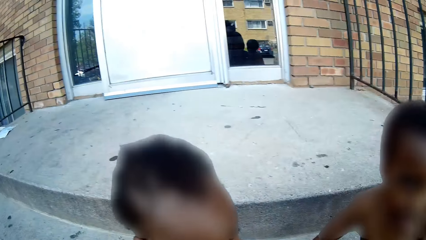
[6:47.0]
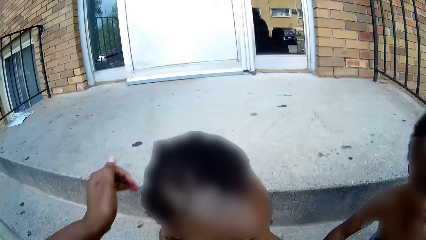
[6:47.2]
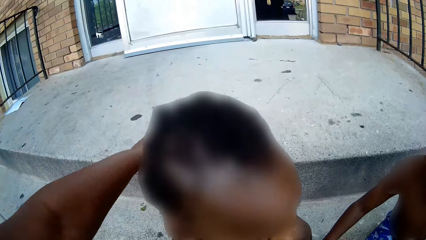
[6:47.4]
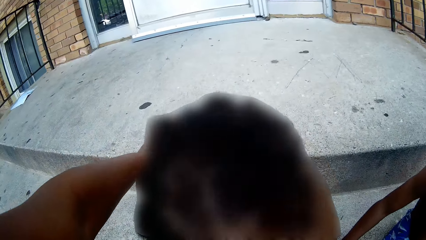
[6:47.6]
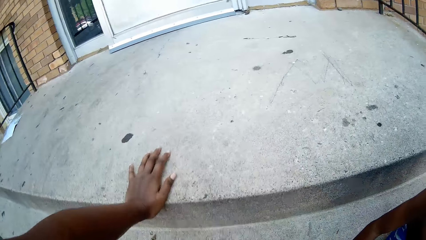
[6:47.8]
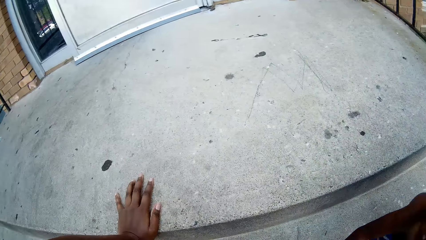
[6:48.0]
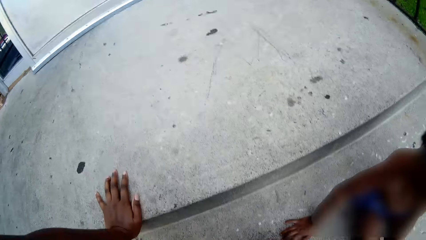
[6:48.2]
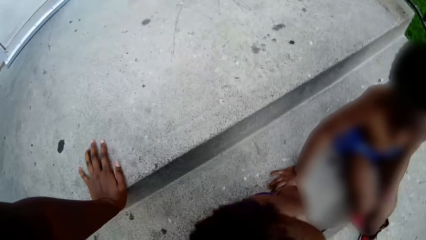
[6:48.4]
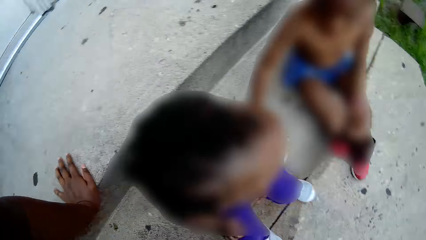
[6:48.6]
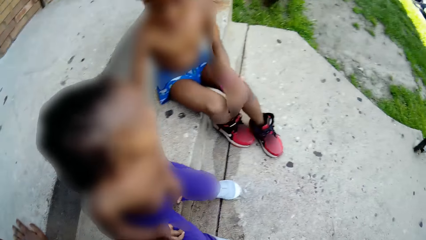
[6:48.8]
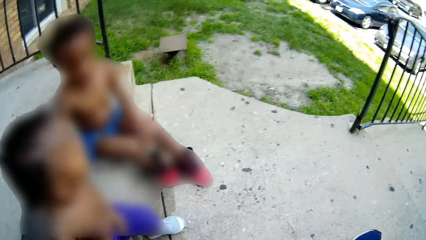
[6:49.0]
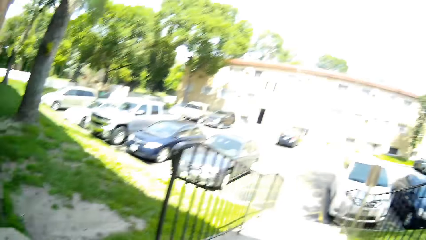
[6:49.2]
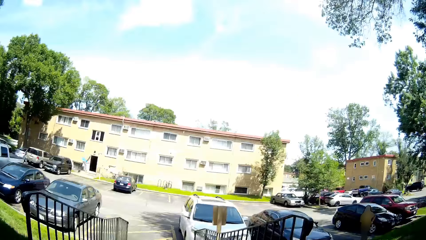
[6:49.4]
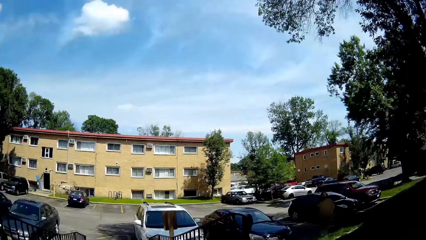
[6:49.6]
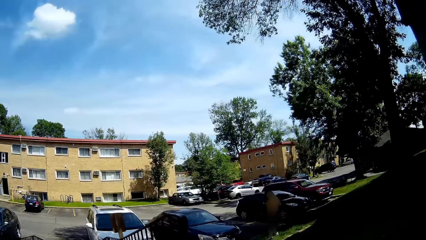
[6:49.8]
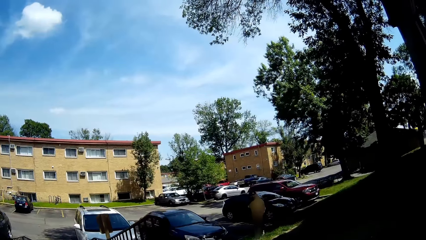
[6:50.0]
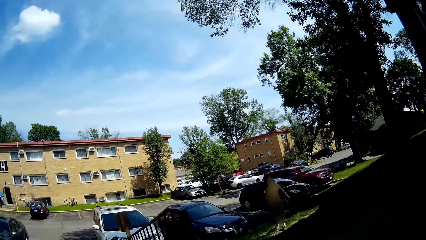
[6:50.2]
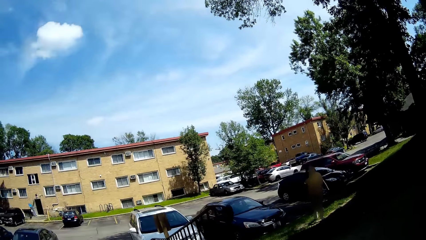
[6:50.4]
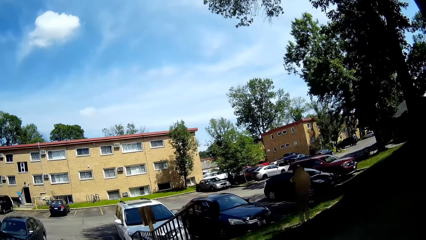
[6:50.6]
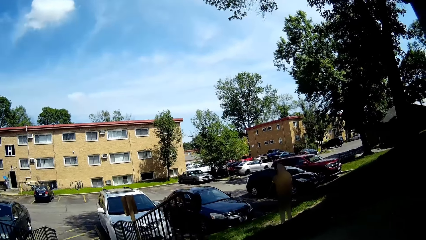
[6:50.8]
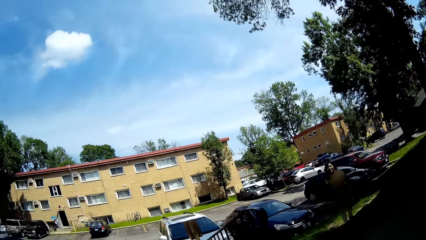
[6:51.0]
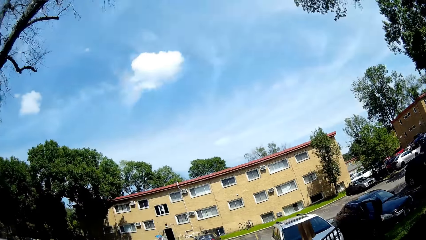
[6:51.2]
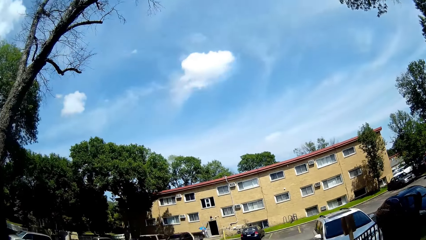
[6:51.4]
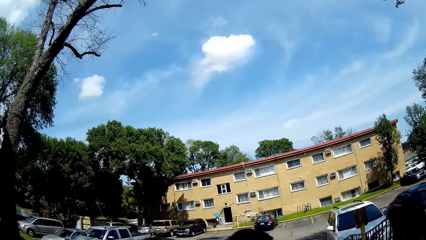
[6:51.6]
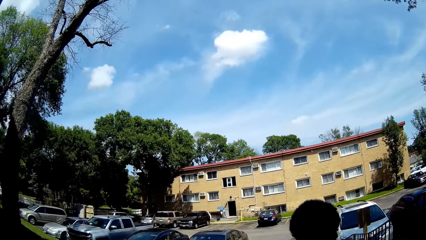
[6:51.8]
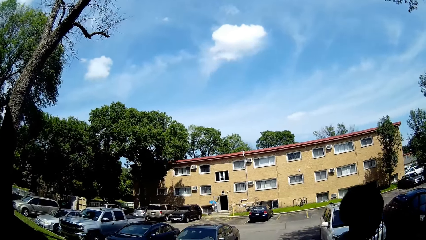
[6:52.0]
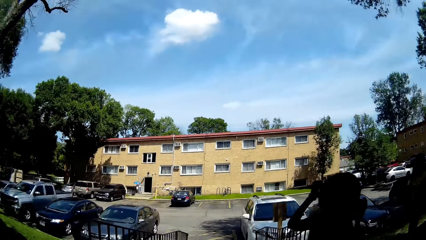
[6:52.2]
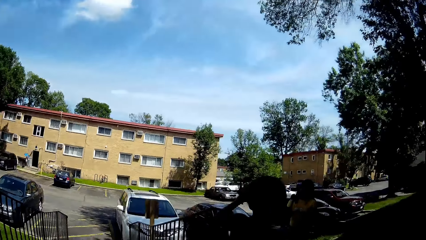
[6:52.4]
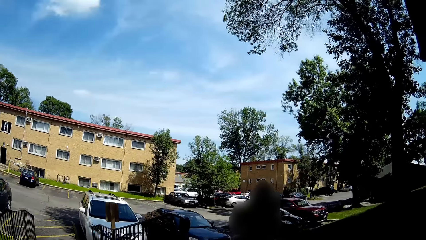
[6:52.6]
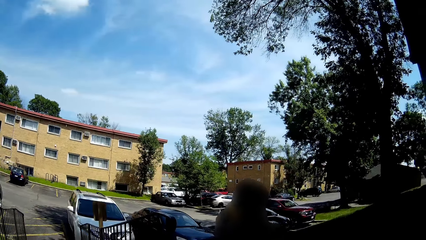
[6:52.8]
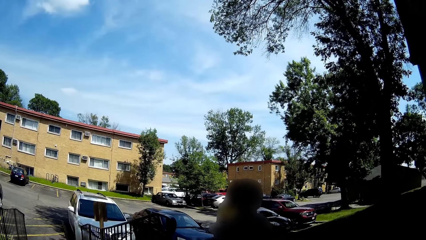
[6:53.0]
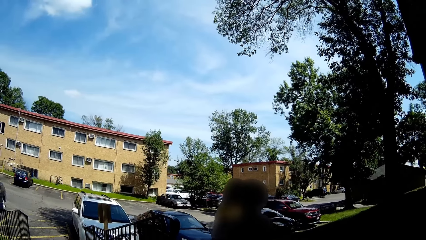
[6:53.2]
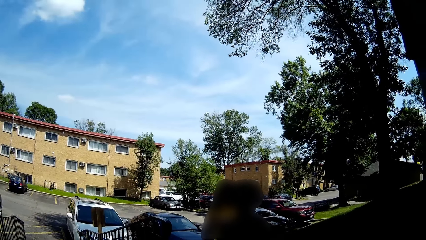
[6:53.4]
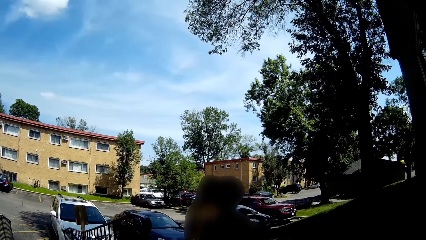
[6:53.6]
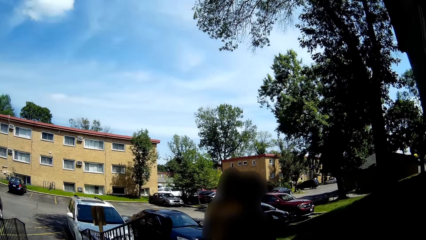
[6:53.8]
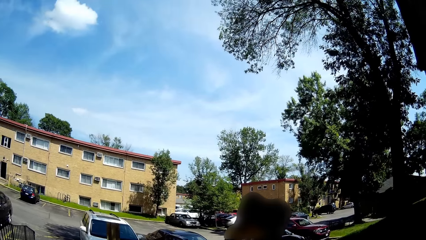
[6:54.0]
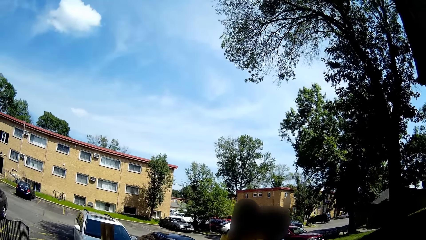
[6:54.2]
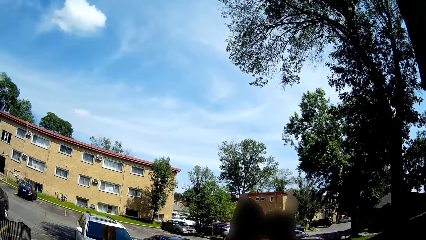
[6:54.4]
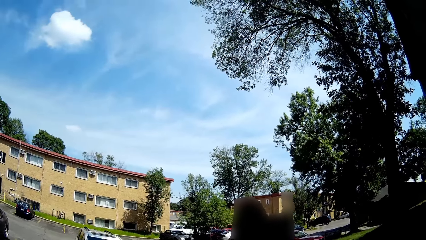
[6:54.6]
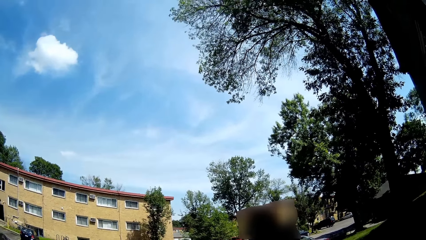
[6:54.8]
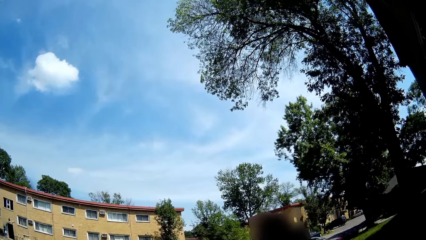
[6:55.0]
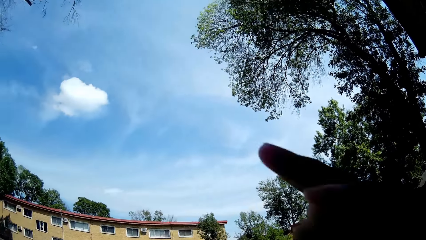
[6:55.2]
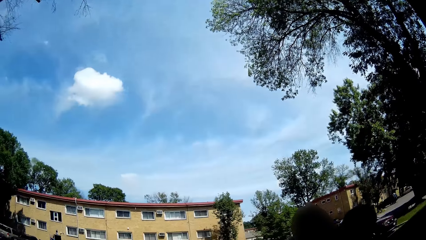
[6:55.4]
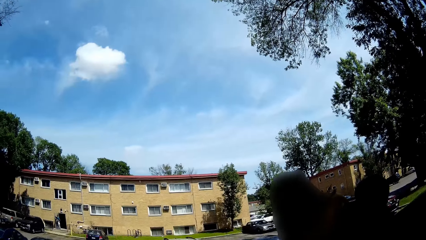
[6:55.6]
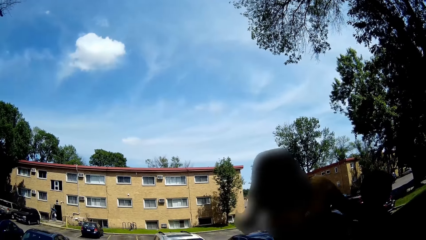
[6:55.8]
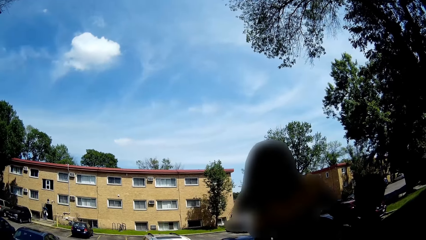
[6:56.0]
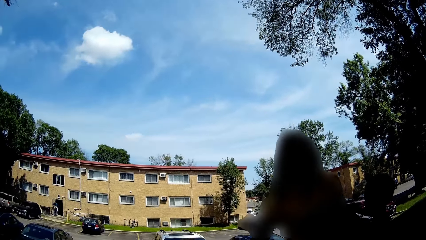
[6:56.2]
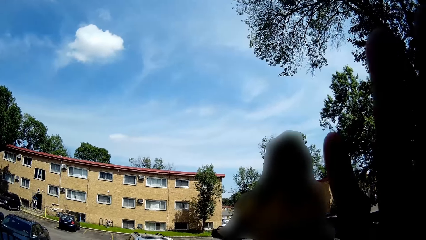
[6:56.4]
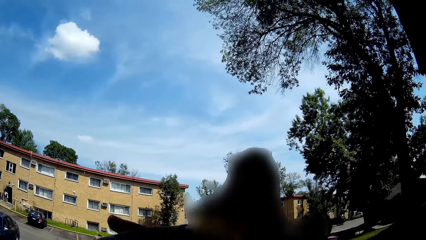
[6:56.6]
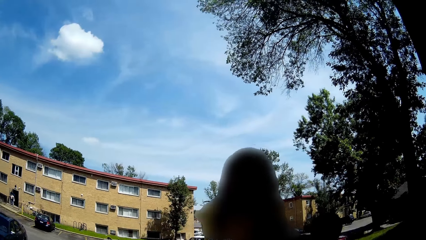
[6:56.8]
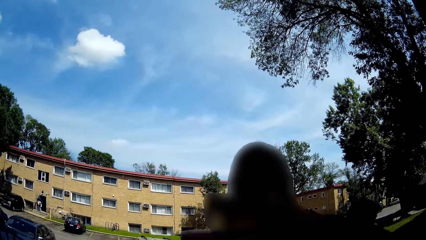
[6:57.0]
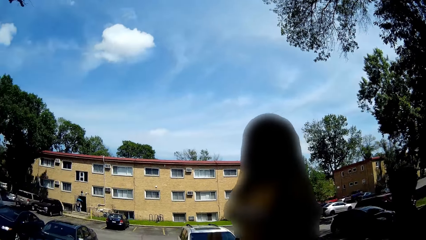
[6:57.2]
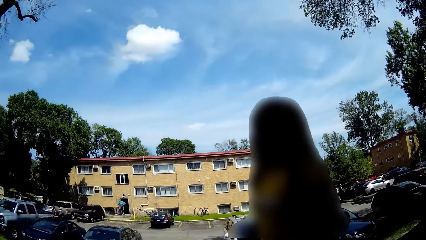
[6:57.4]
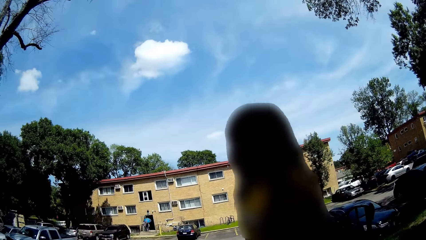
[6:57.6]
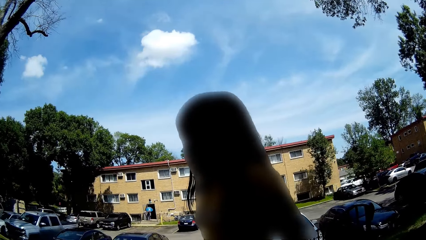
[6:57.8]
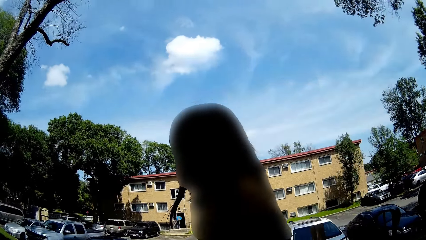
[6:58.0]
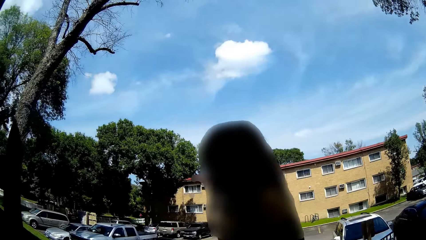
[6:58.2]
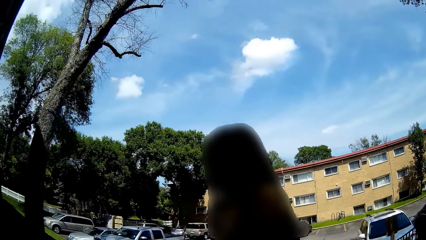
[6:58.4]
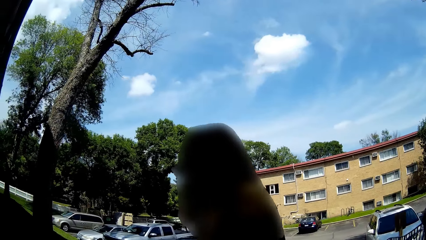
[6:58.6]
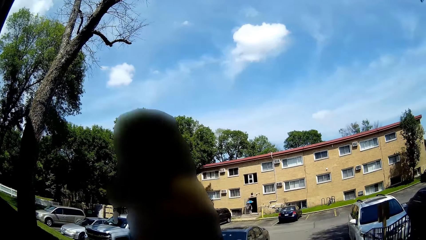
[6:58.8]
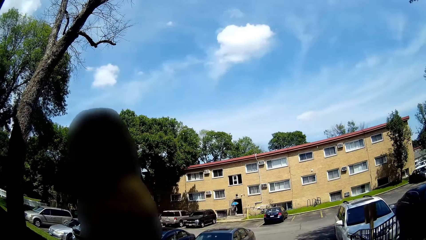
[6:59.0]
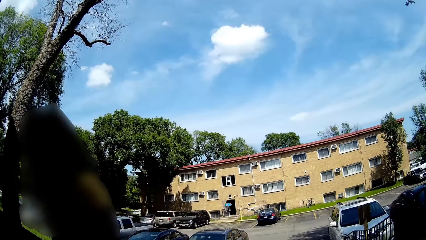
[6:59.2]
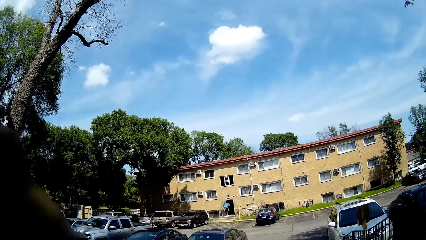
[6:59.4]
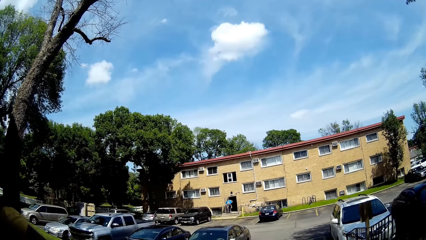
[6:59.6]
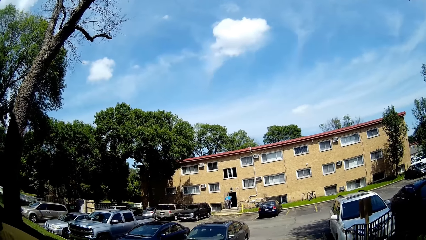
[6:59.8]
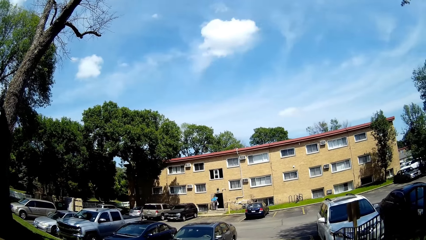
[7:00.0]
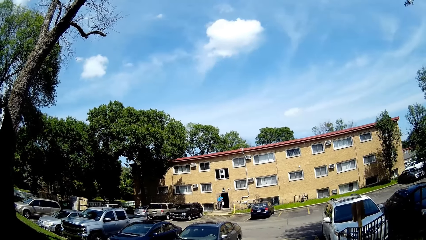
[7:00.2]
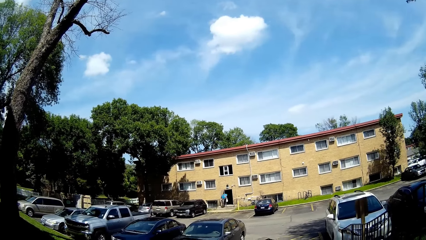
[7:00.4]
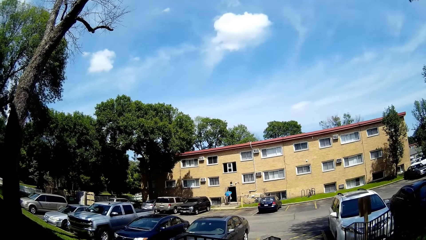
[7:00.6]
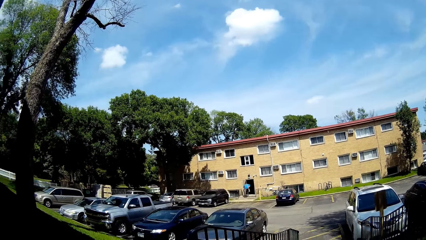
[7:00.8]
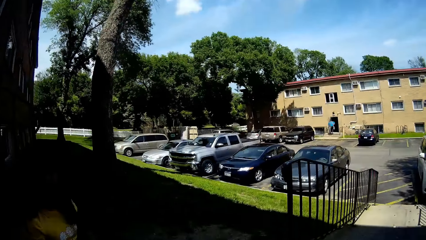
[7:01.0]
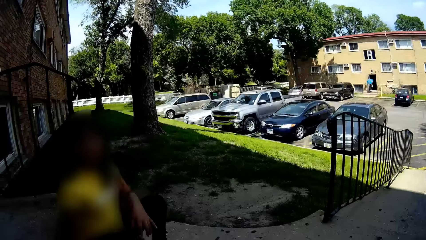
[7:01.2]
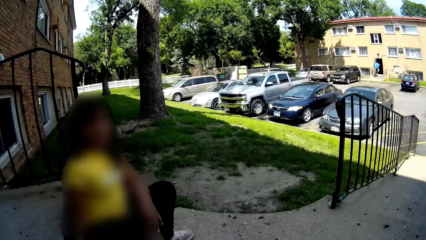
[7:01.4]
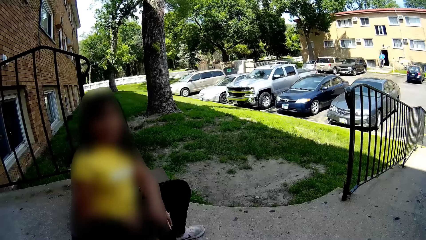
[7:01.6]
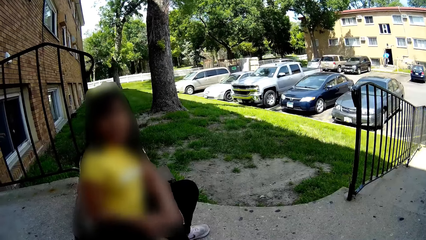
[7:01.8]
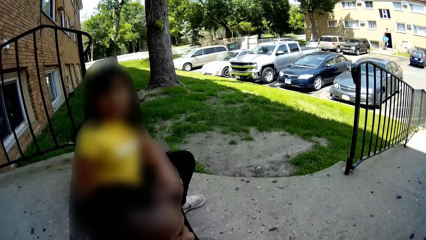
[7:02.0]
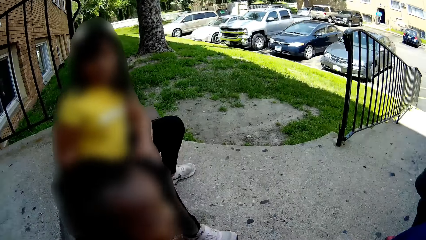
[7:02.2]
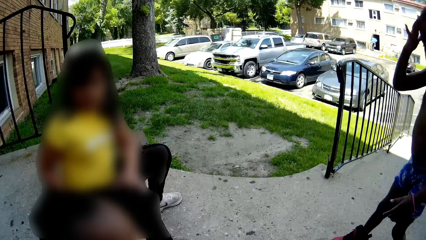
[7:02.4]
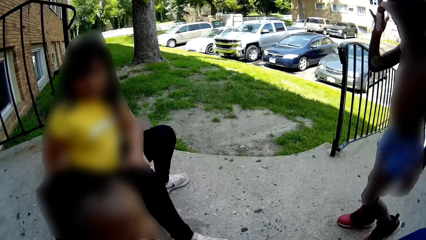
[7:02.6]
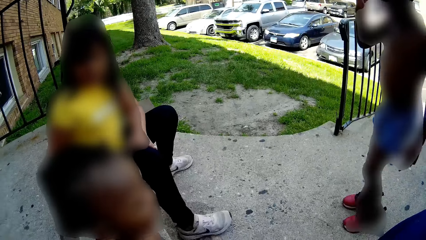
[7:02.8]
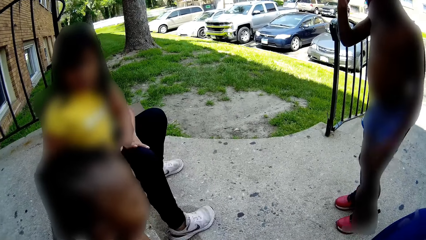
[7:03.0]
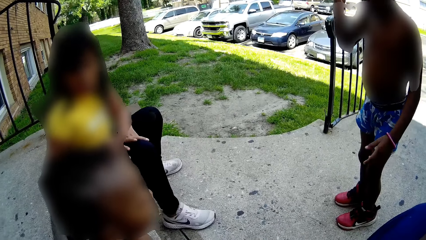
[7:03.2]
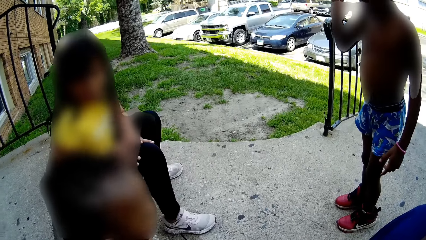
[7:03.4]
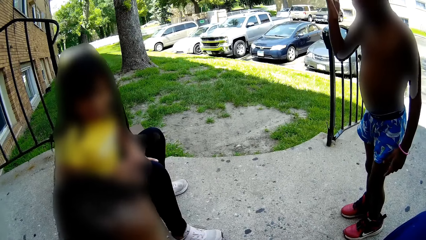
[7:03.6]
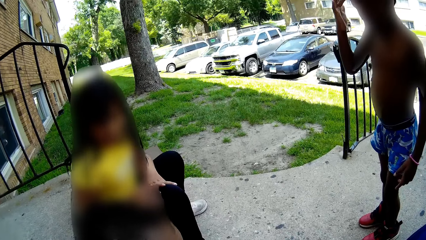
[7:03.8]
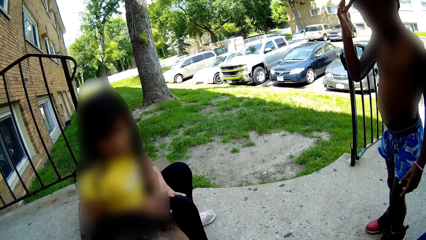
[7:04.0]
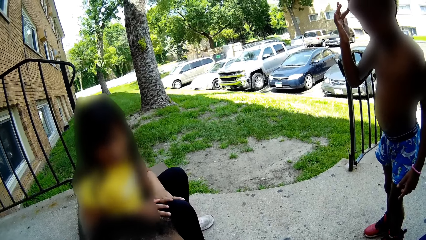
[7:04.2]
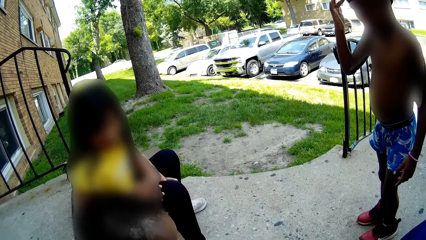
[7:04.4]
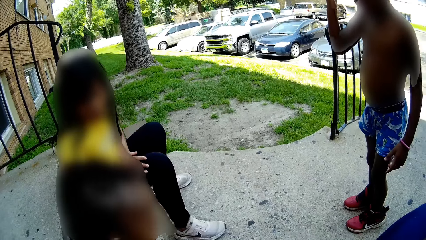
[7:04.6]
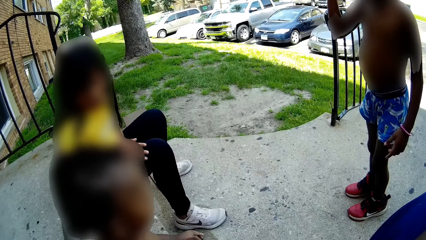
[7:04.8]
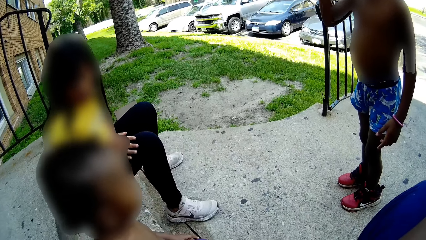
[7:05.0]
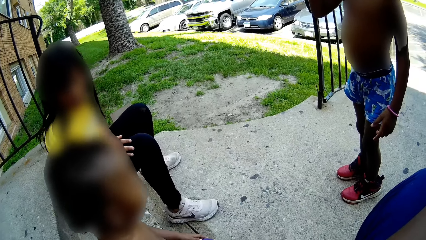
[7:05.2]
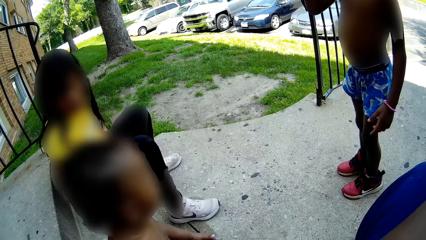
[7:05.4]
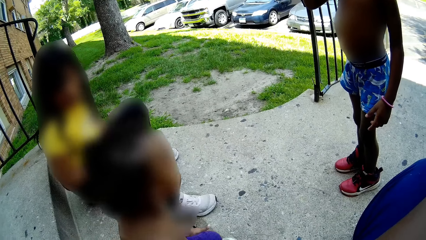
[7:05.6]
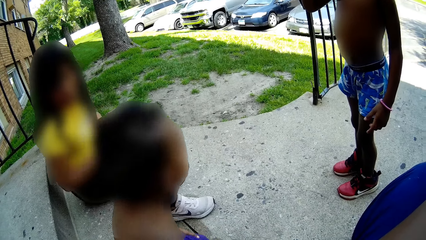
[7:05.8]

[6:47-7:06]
The camera wearer places her left hand on the pavement. She holds the stairs. The baby hugs a woman. The baby runs to the woman. The baby converses with the woman. The woman walks. The camera wearer converses with the baby and the woman. The woman sits on the pavement. The camera wearer converses with the woman.
